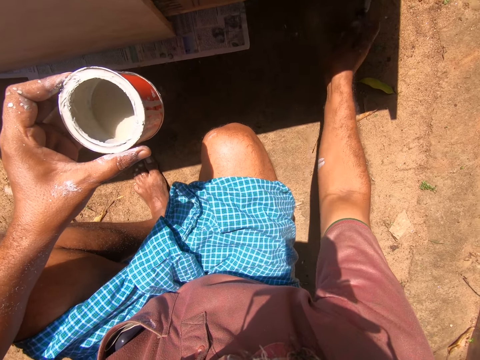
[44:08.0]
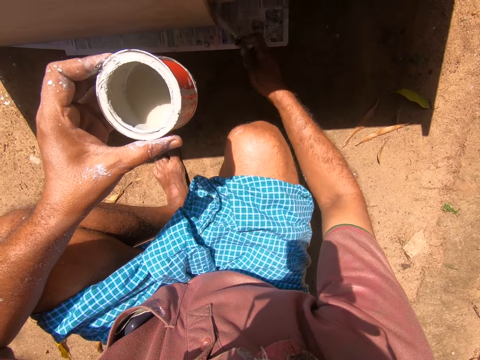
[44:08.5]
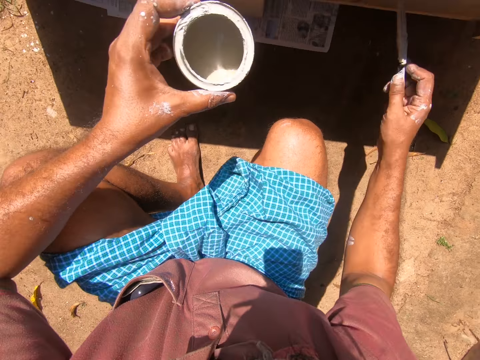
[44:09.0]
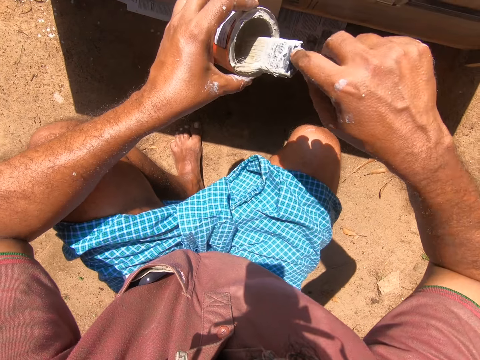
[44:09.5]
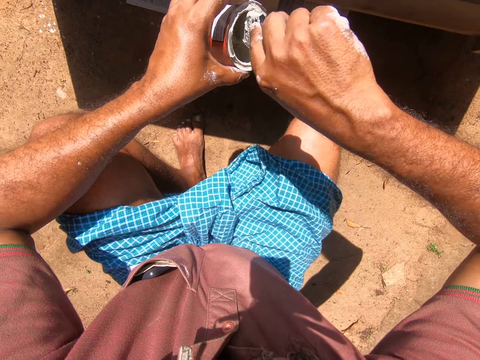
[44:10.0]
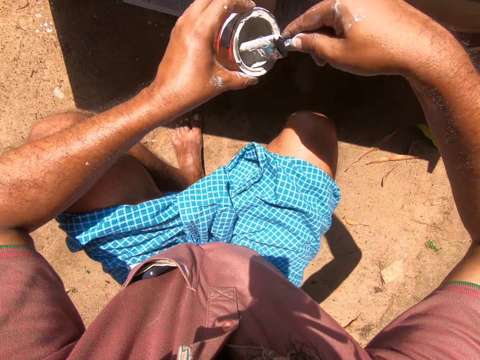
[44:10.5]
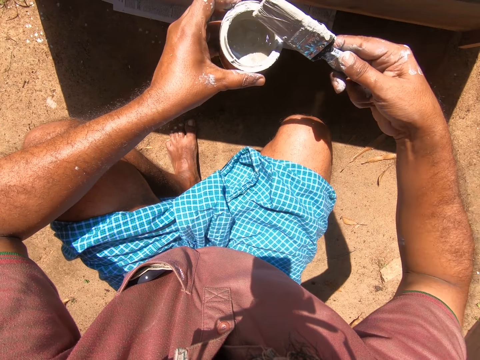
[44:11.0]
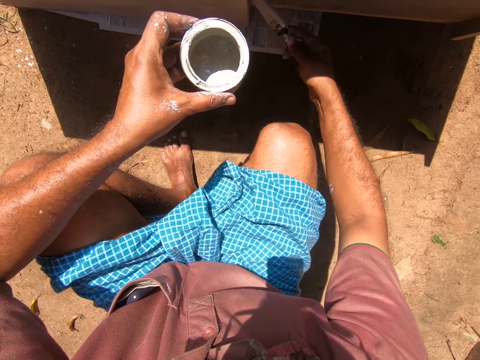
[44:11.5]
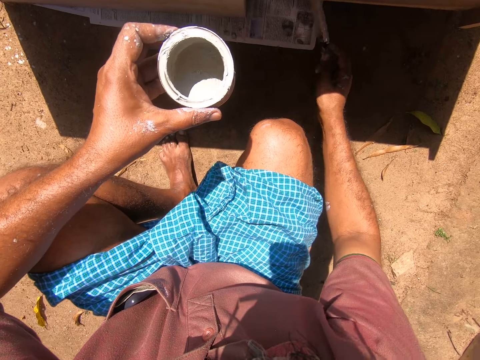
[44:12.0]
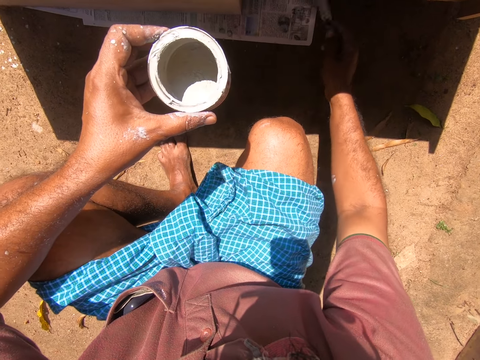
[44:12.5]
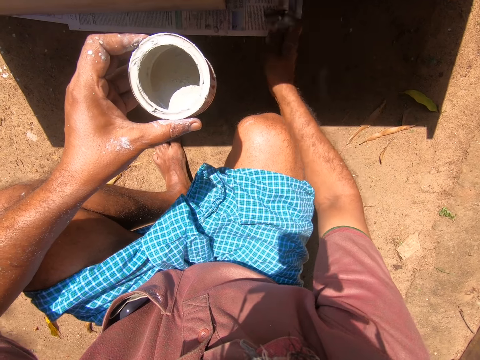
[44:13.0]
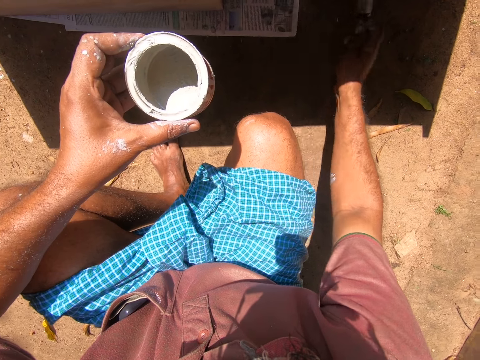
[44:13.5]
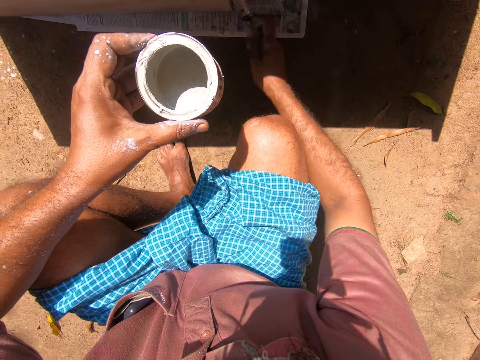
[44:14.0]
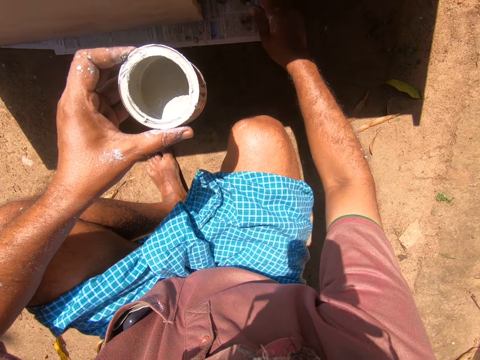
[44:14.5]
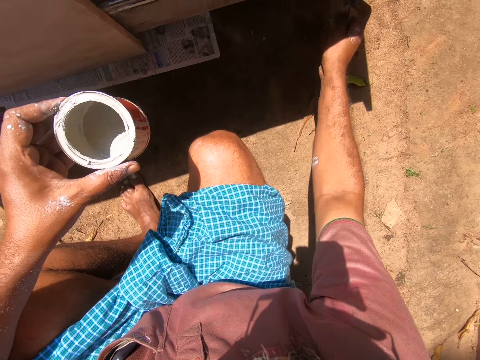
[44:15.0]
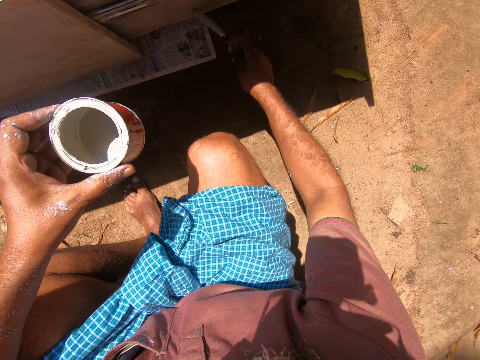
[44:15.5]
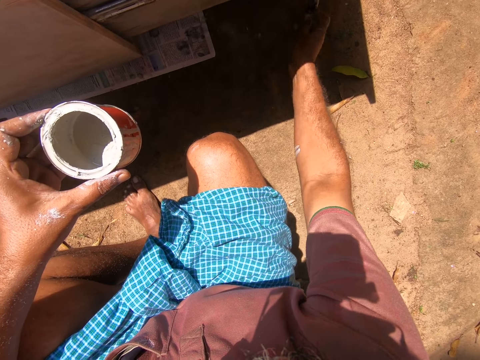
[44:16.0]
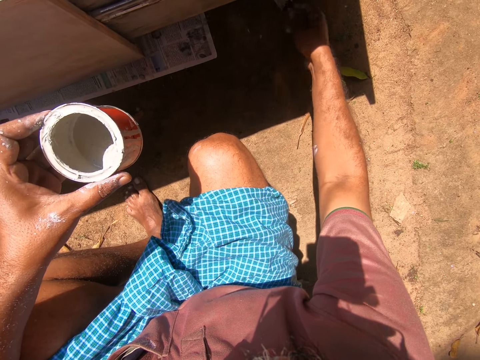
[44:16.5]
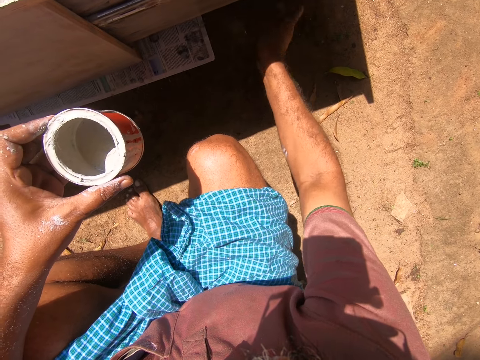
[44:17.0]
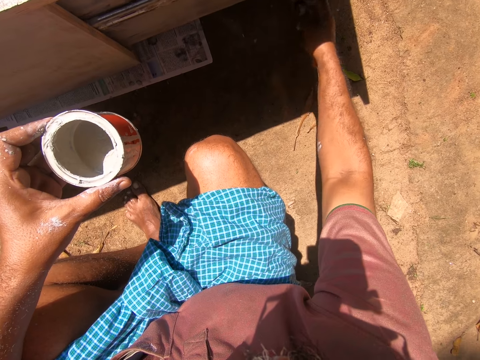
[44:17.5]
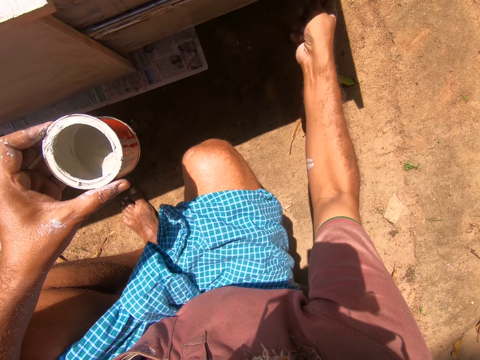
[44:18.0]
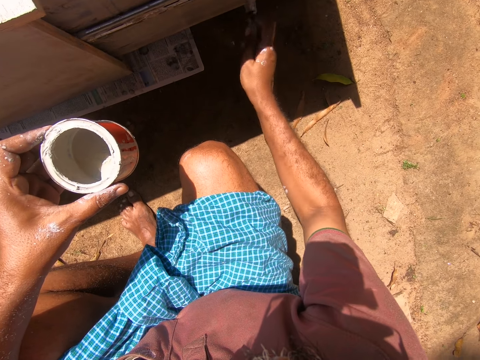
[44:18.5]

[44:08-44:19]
The camera wearer takes paint from the paint can or paint bucket with the paintbrush. They remove the paintbrush in the paint bucket. They paint the wooden furniture with the paintbrush.

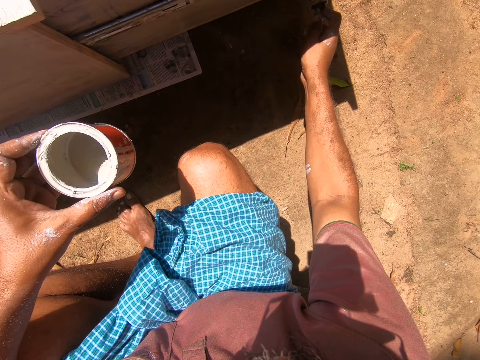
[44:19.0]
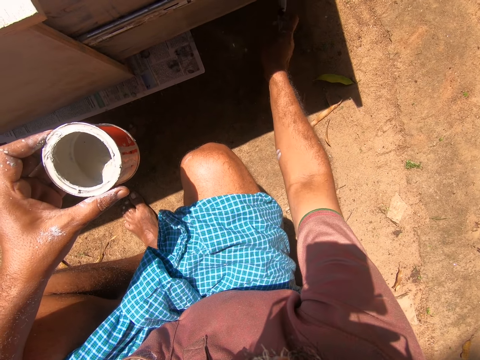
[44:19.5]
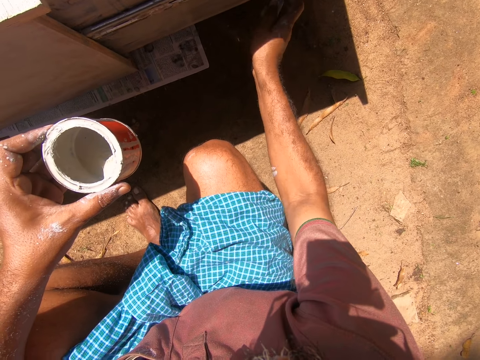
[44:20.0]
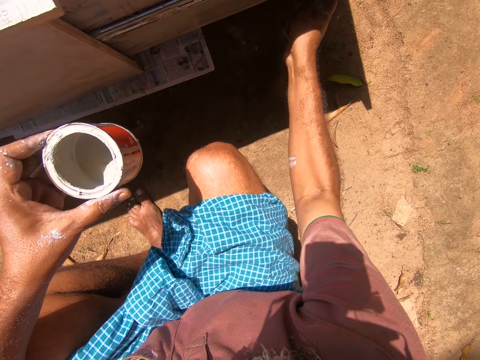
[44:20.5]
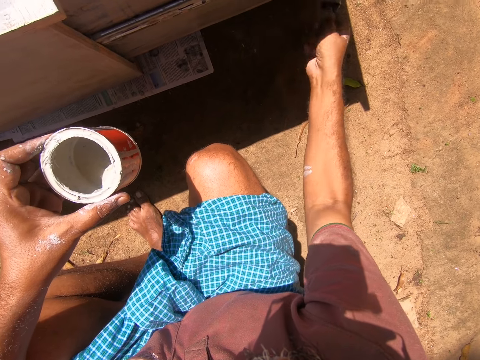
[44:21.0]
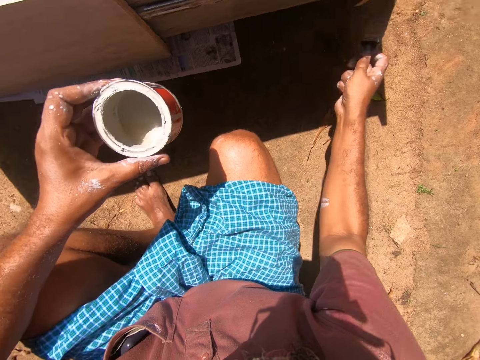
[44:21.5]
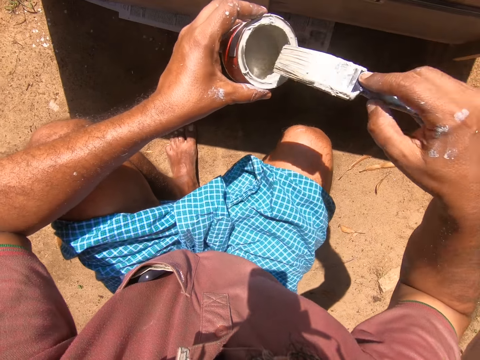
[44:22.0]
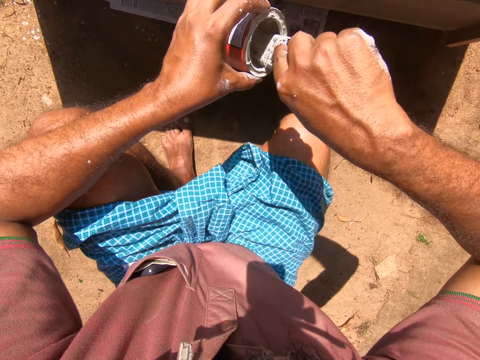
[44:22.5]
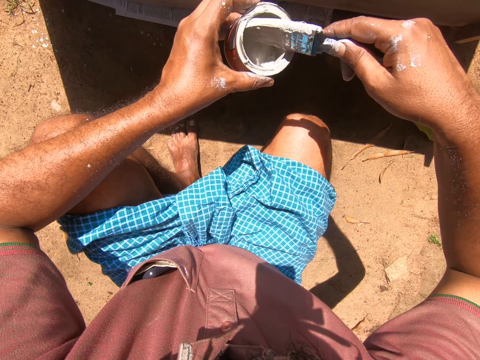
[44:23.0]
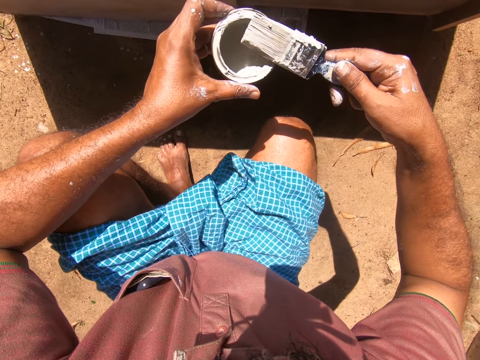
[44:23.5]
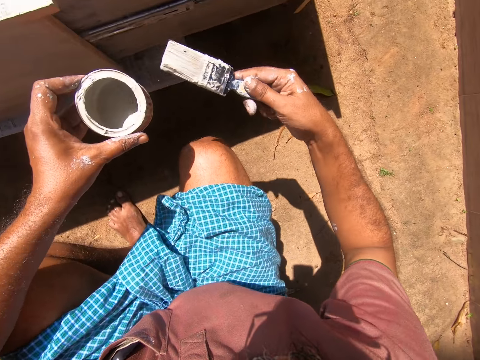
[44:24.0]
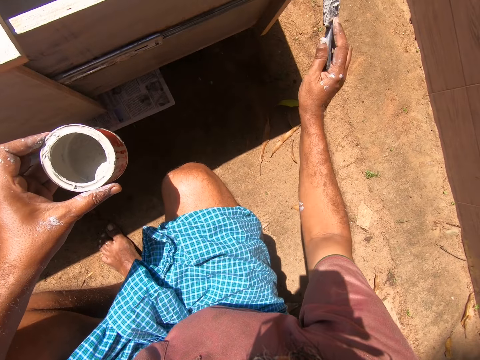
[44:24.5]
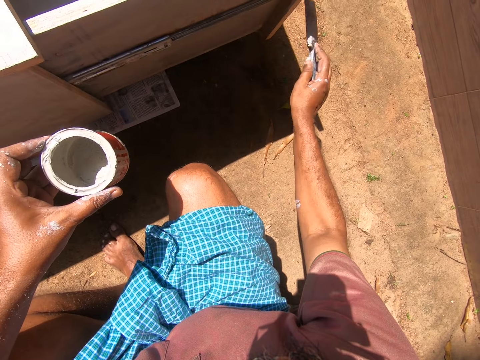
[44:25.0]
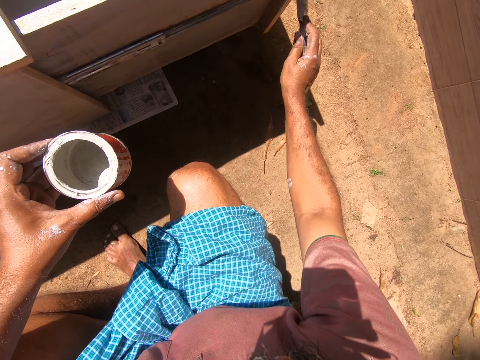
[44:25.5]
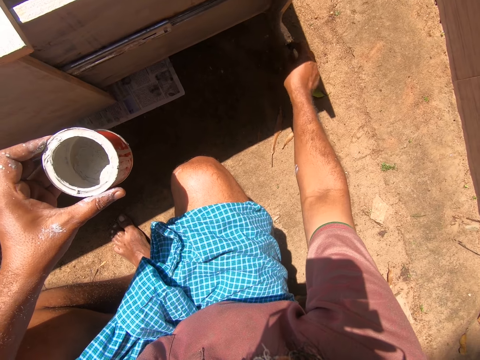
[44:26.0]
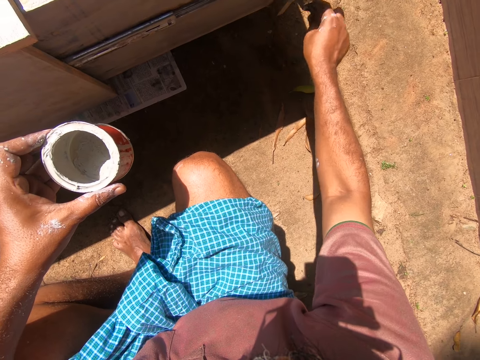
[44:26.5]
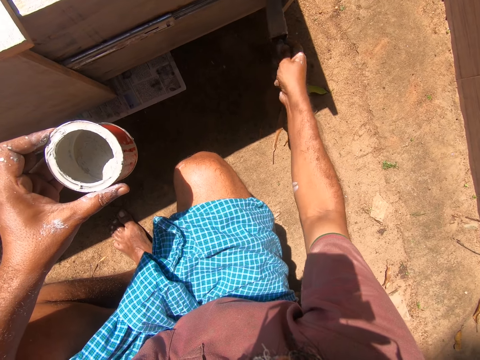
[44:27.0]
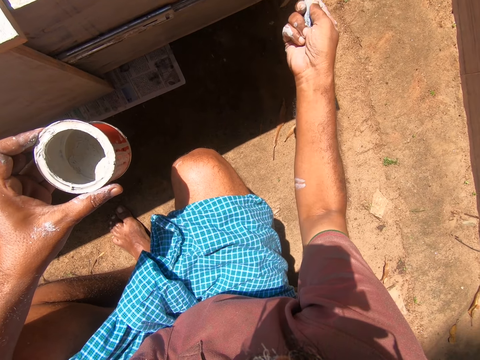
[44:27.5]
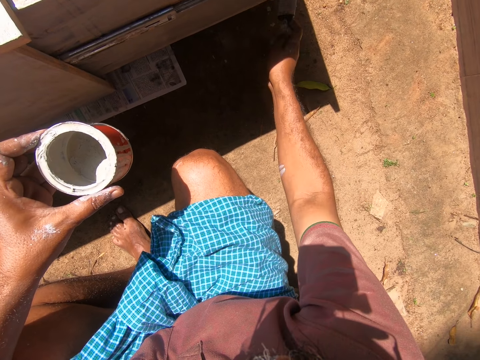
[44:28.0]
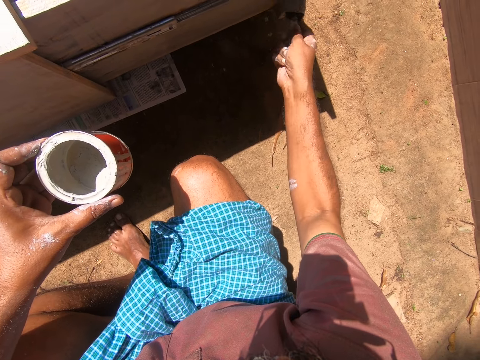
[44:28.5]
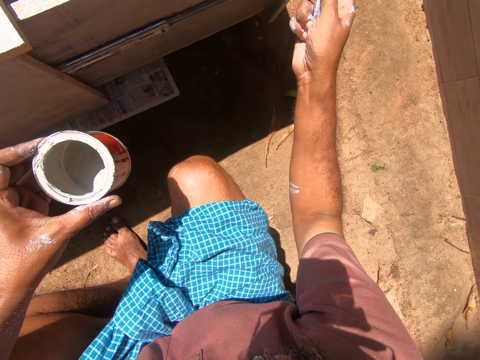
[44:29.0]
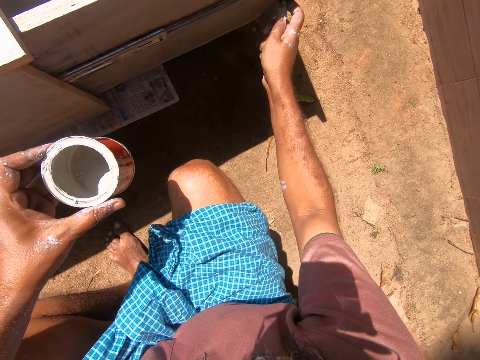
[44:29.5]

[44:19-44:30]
The camera wearer takes paint from the paint can or paint bucket with the paintbrush. They remove the paintbrush in the paint bucket. They paint the wooden furniture with the paintbrush.

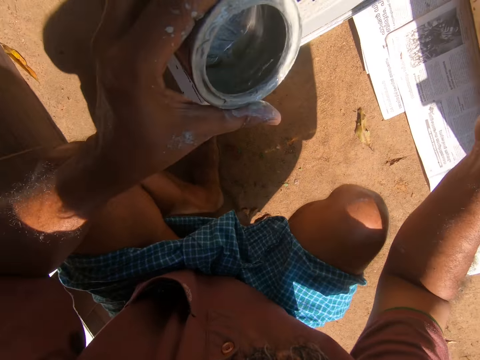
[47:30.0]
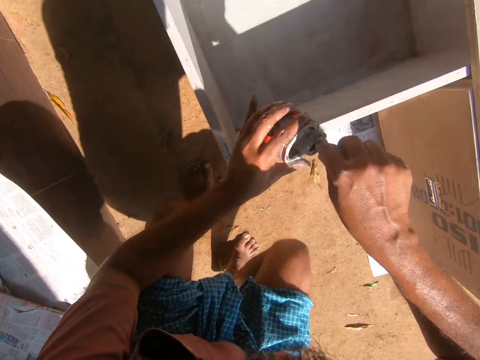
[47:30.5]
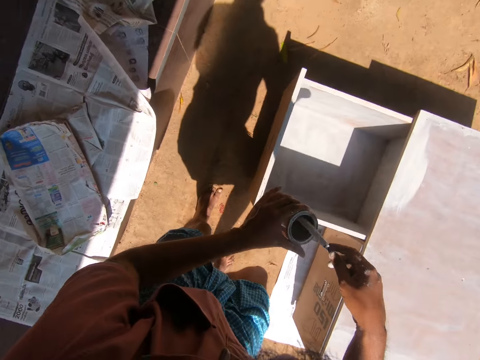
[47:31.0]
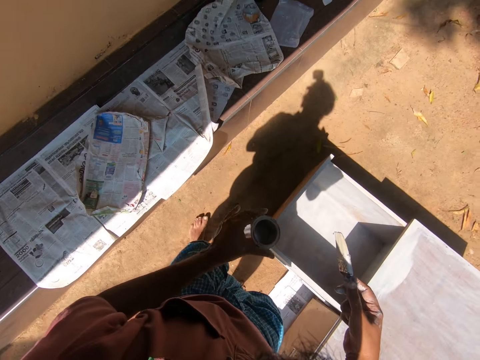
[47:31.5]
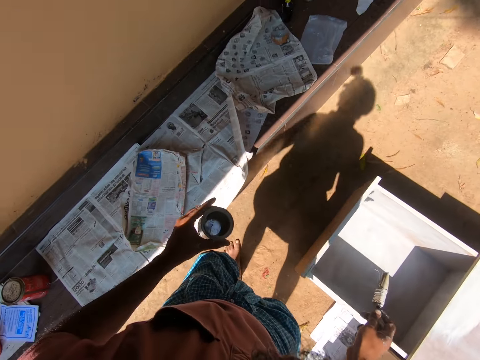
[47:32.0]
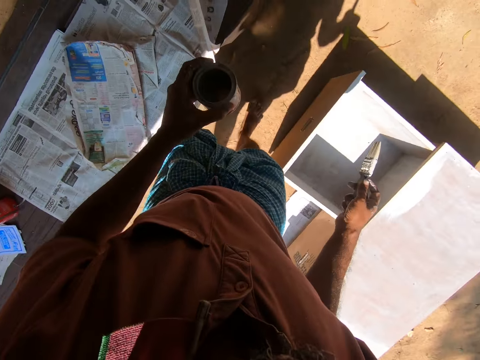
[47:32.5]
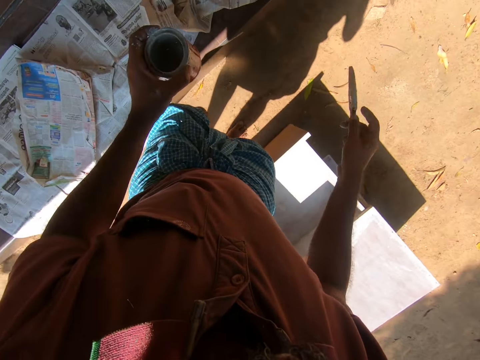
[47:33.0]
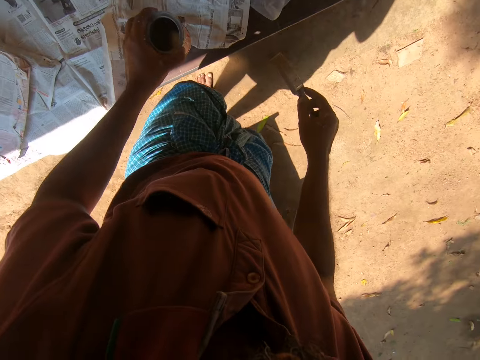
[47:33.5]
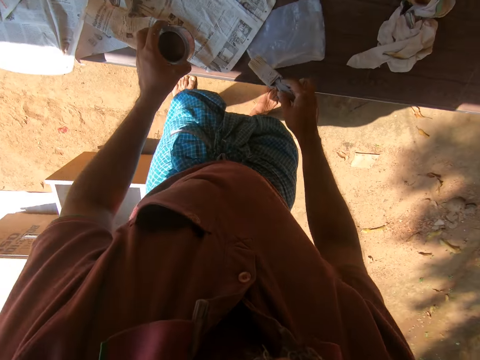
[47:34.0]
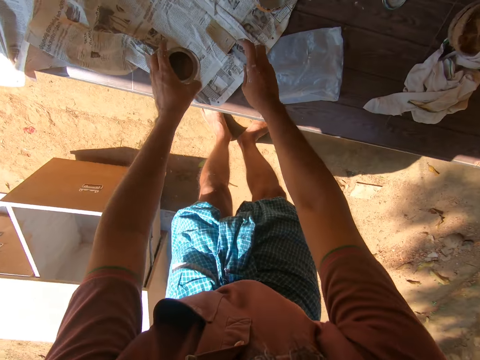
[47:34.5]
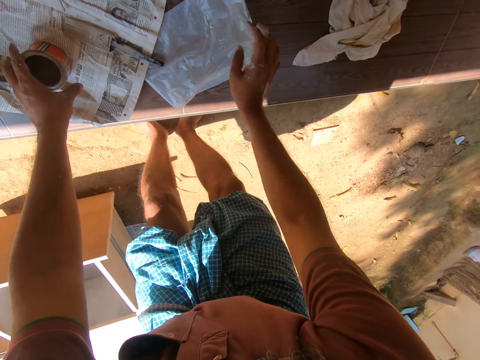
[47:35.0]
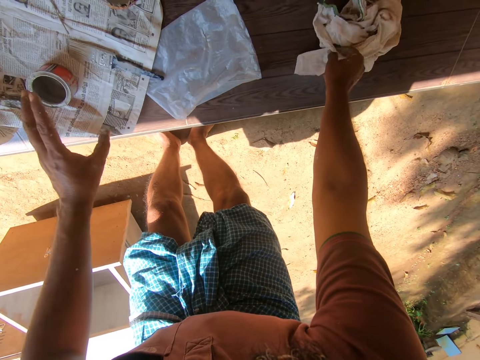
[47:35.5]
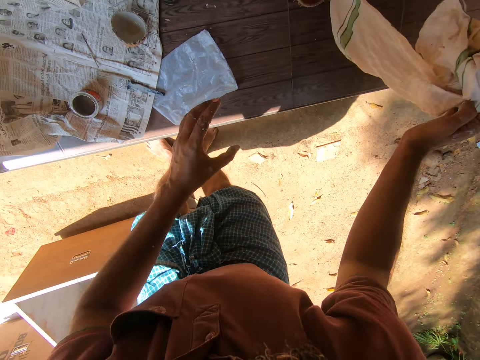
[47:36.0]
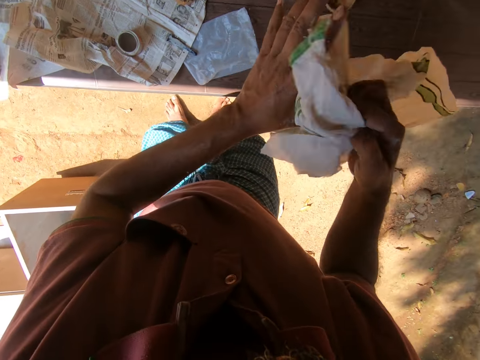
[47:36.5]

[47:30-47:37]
The camera wearer takes paint from the paint can or paint bucket with the paintbrush. They stand up, remove the paintbrush in the paint bucket and walk around. They drop the paint can and paintbrush on the paper. They pick up a cloth from the tile paving.
